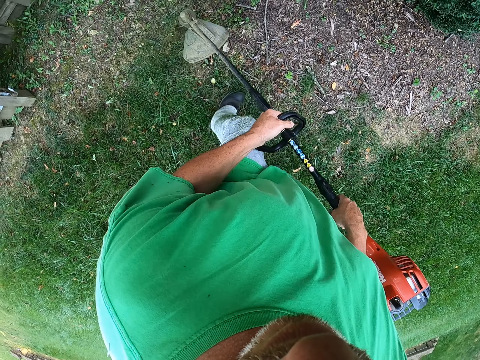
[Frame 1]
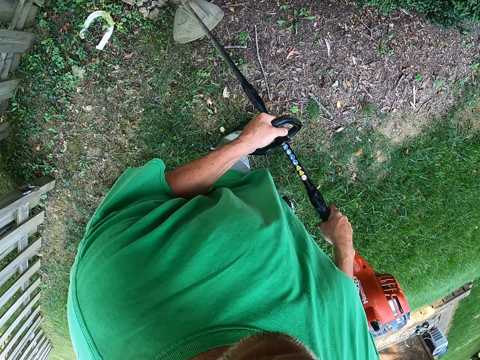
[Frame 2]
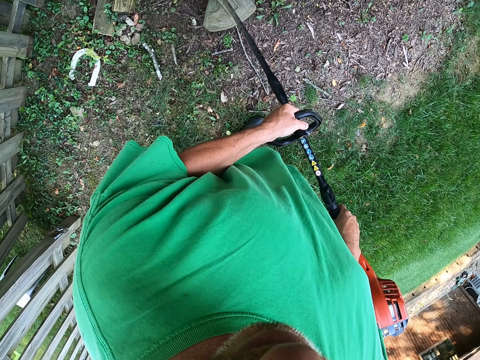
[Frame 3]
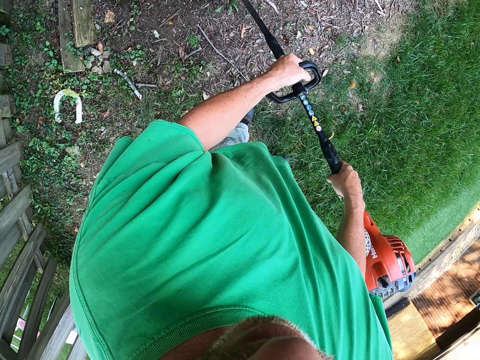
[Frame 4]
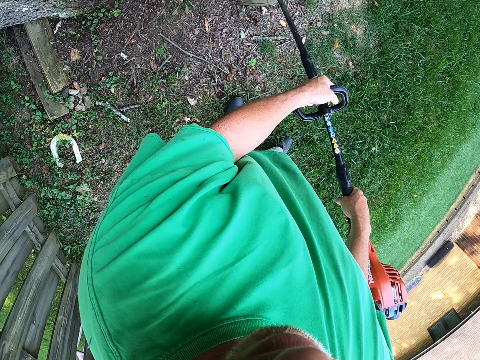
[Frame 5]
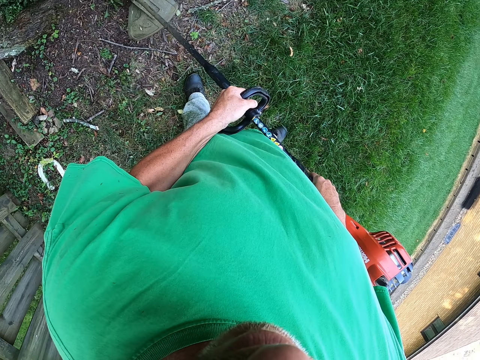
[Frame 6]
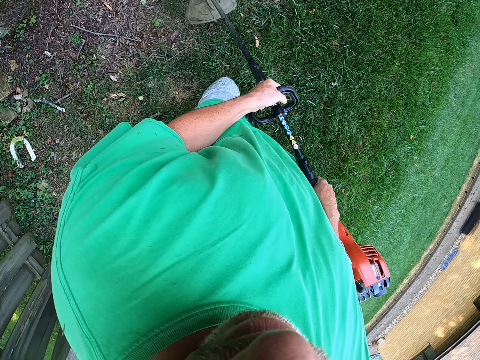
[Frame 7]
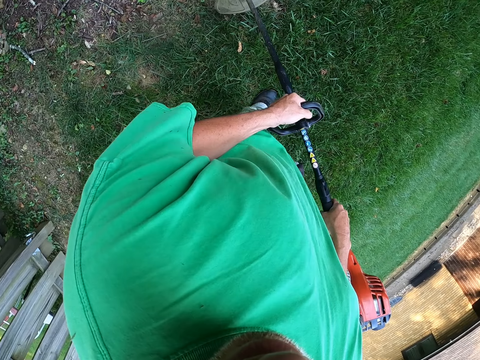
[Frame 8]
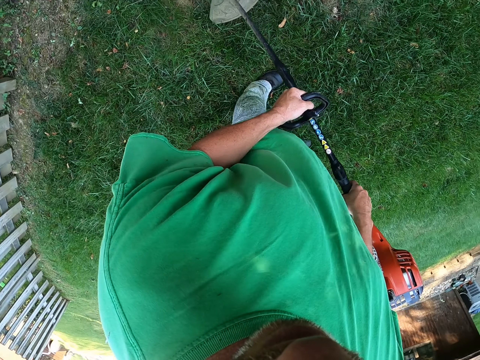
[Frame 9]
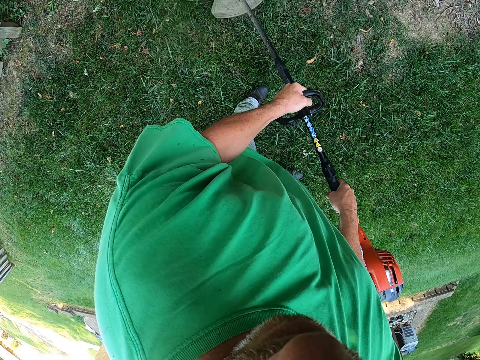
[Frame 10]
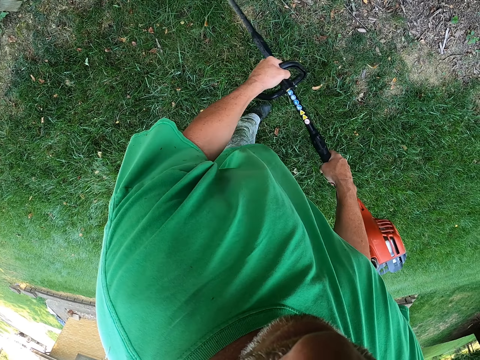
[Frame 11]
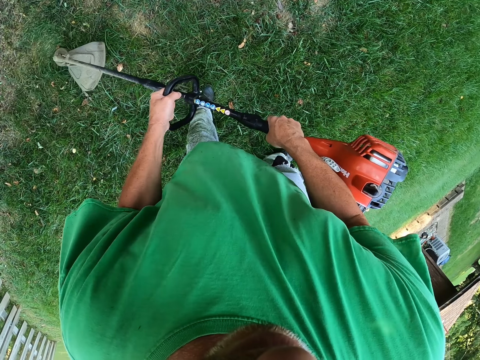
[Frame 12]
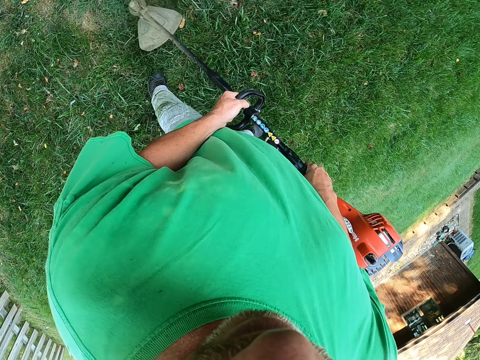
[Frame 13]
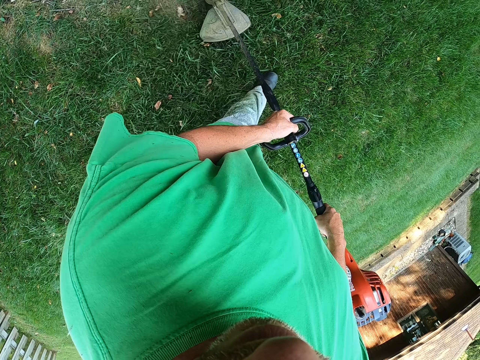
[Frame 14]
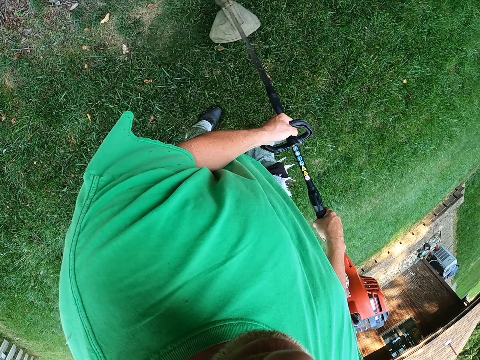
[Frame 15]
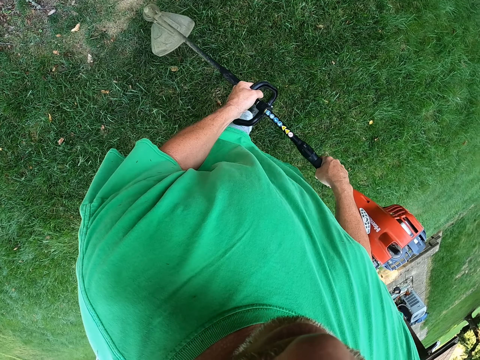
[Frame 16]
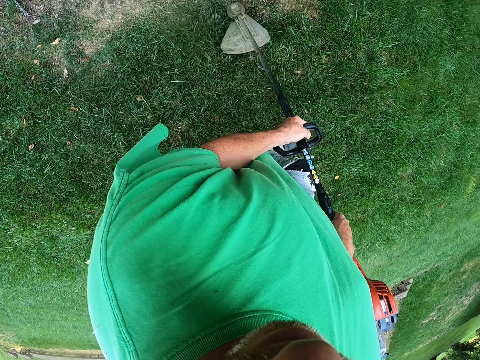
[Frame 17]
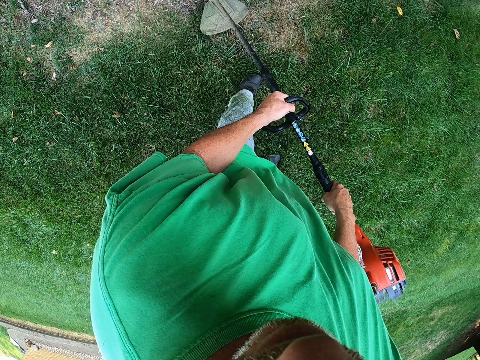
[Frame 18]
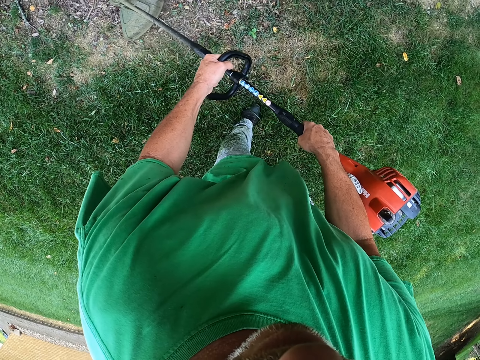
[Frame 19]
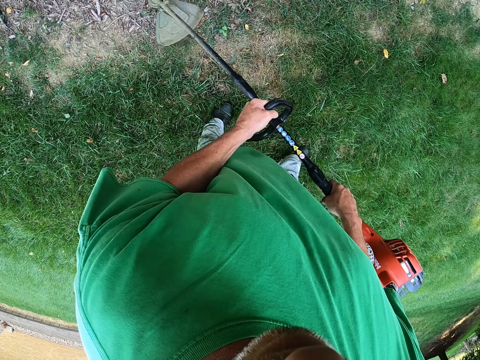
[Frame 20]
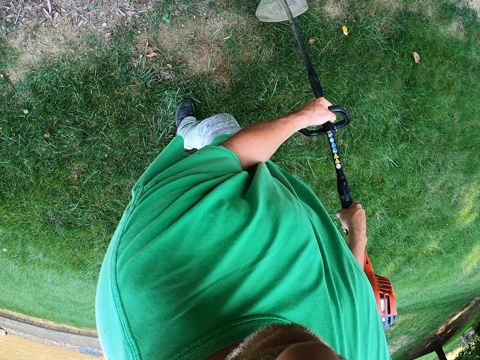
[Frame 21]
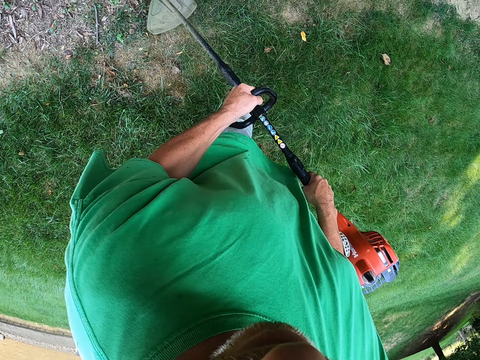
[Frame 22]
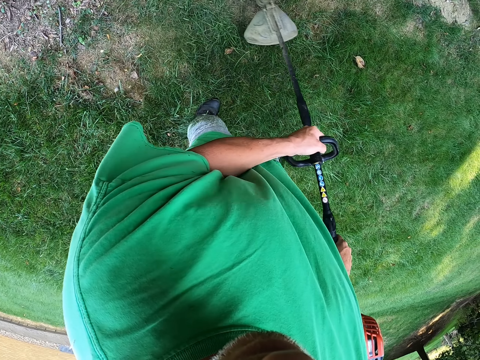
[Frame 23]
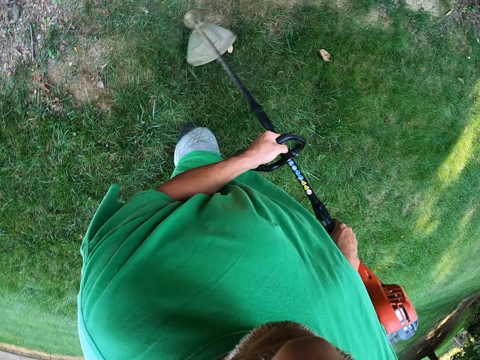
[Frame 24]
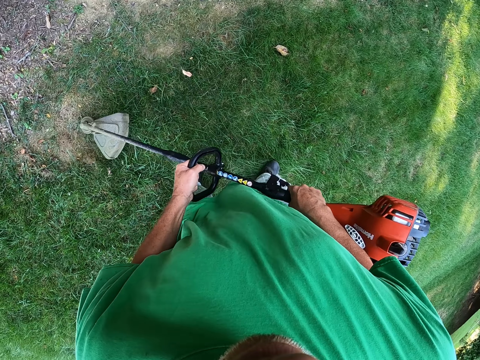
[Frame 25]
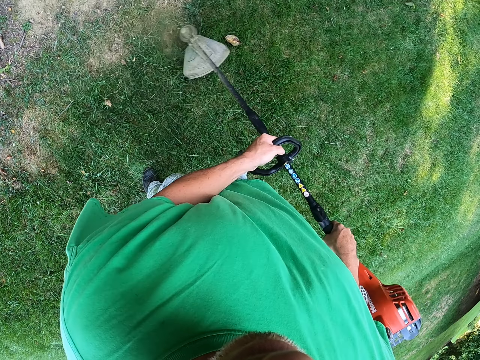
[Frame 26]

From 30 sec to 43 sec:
The camera wearer blows soil with a grass trimmer. They cut grass with the grass trimmer.

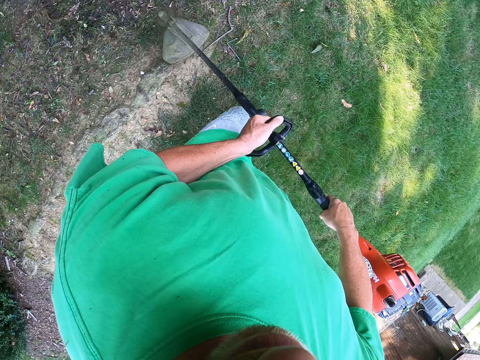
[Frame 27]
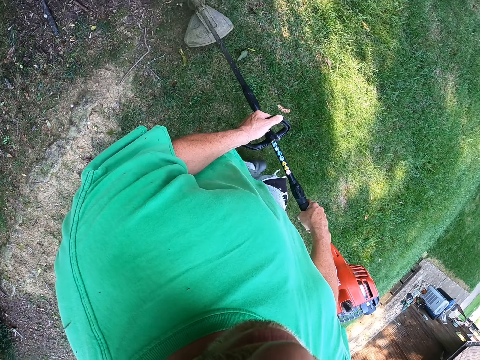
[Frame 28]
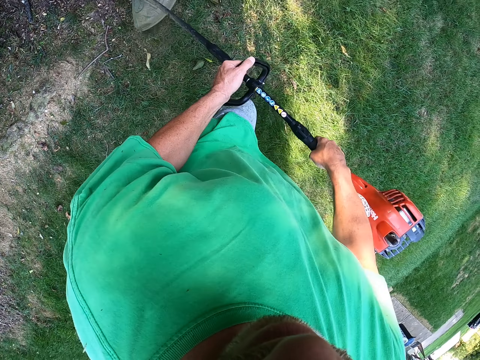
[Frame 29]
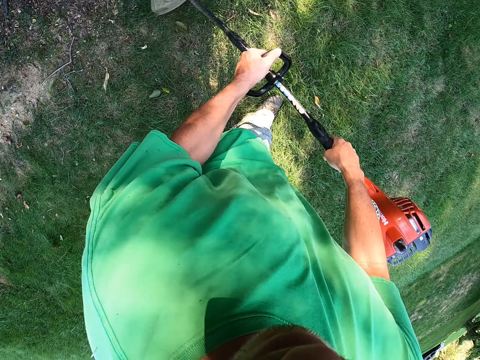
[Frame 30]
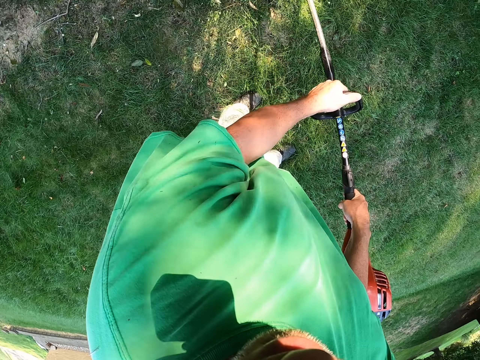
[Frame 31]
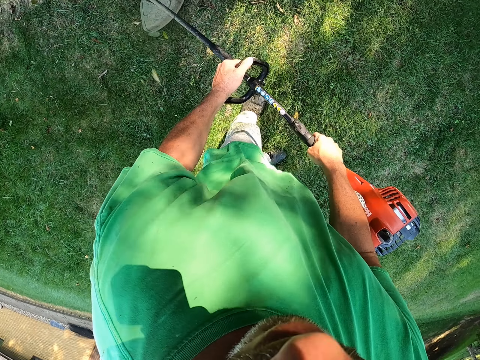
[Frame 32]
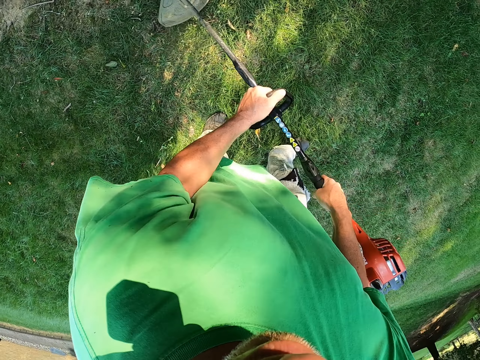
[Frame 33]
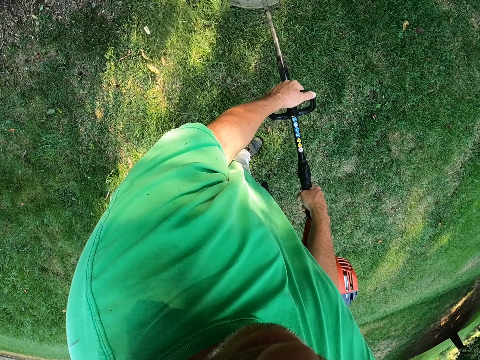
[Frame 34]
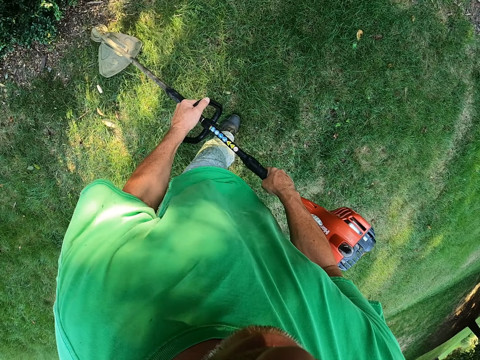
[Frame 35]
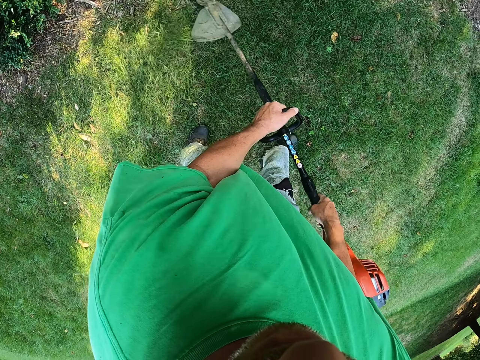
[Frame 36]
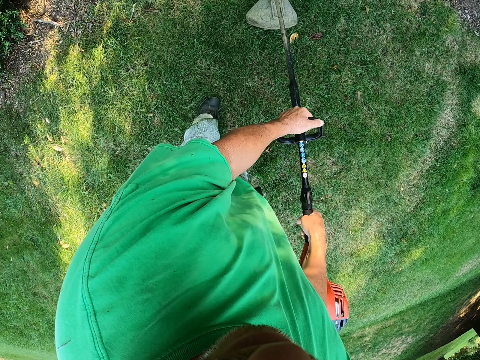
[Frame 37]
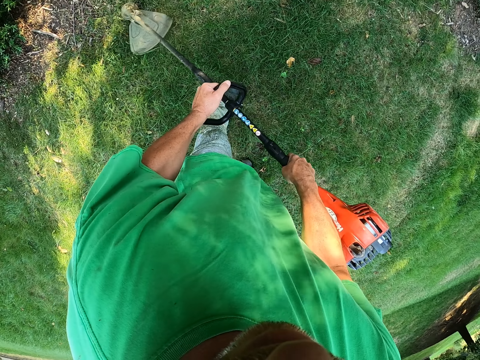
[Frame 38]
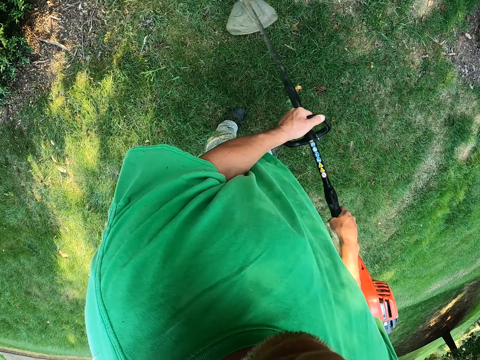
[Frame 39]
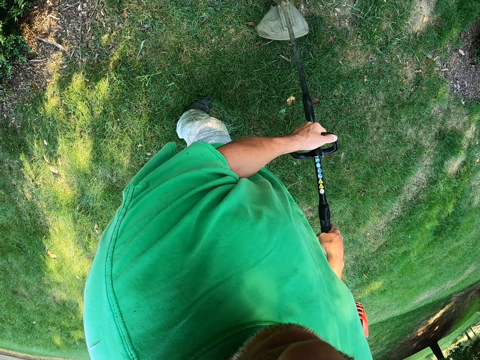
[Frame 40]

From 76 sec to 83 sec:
The camera wearer walks with a grass trimmer. They cut grass with the grass trimmer.

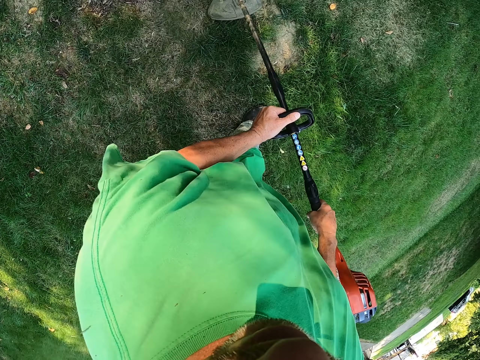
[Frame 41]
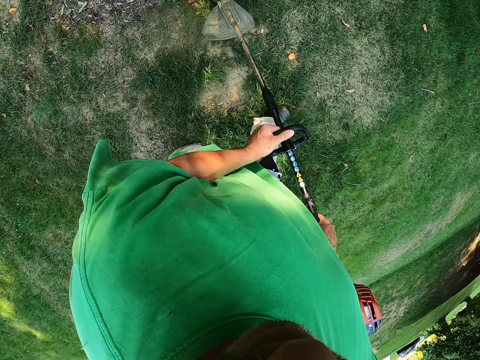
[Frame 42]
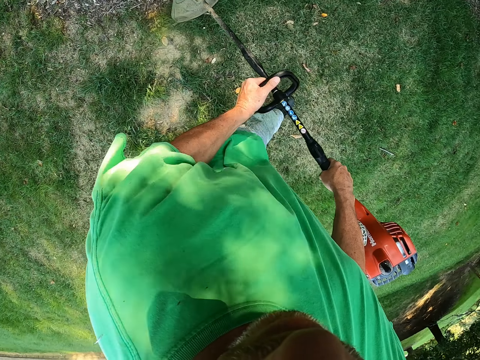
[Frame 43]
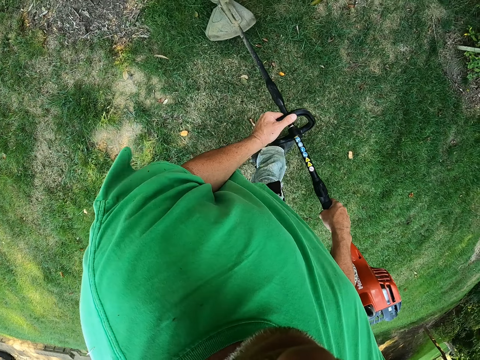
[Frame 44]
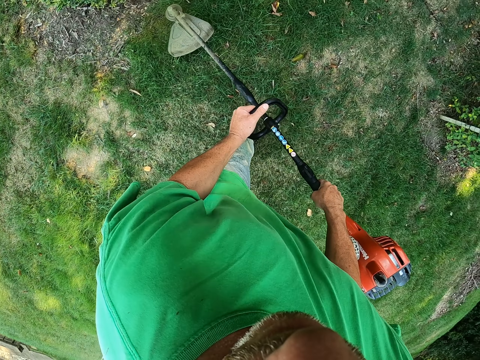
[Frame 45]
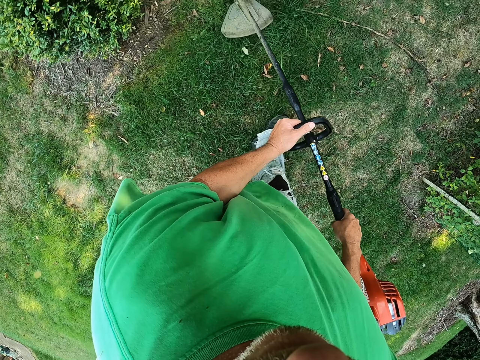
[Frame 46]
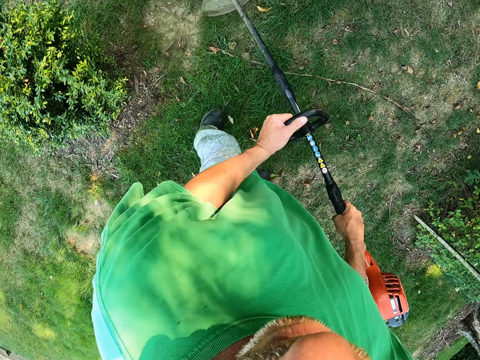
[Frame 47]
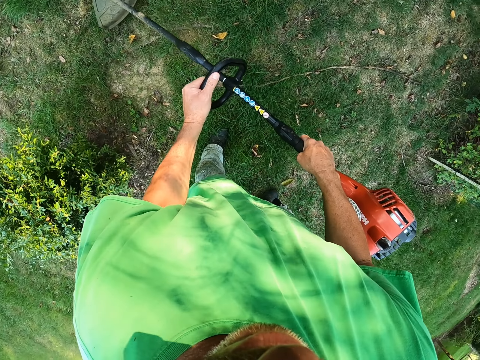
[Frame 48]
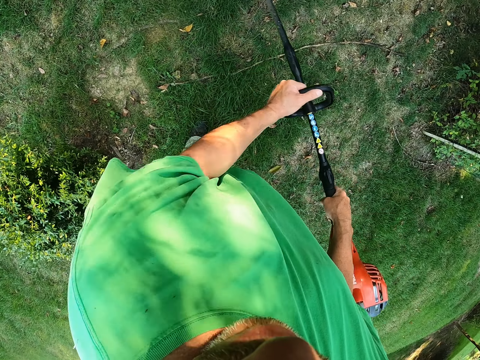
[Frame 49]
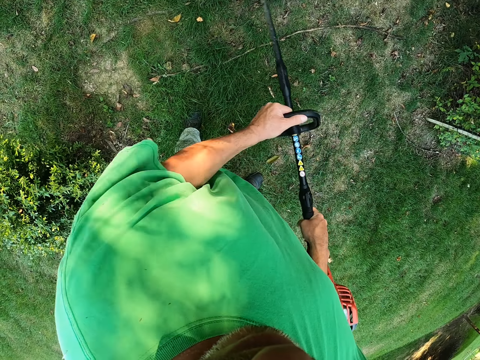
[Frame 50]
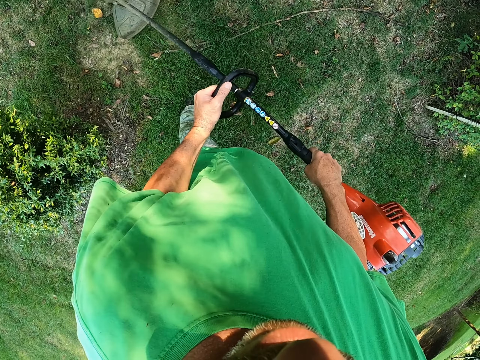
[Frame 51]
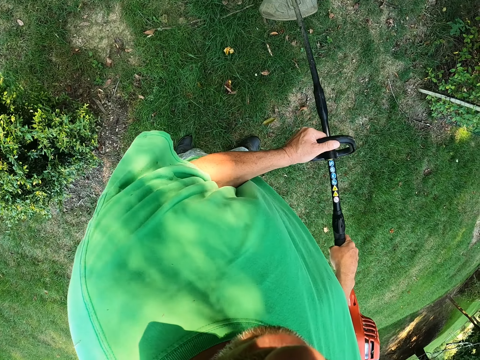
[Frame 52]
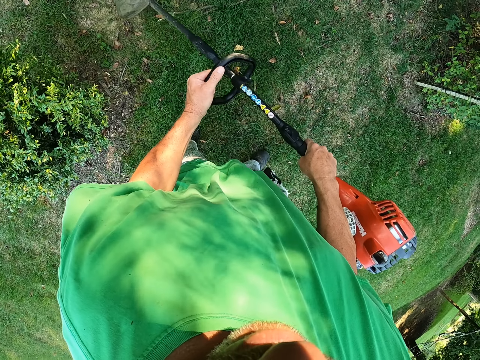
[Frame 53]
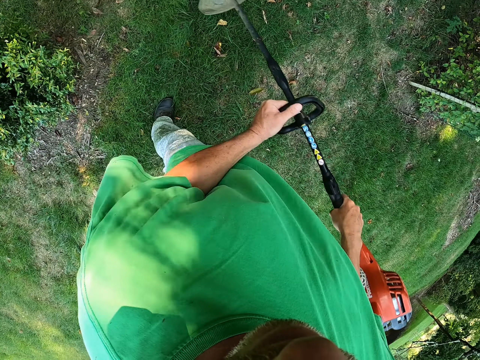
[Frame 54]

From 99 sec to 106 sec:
The camera wearer walks with a grass trimmer.
